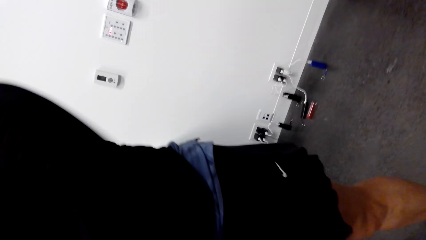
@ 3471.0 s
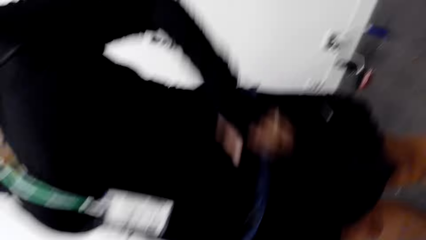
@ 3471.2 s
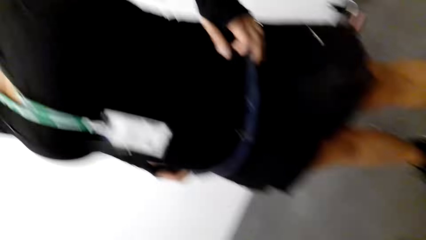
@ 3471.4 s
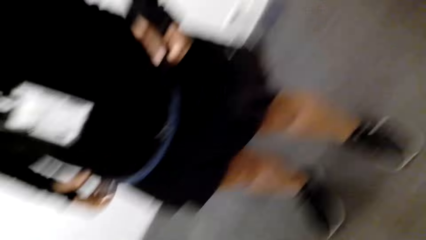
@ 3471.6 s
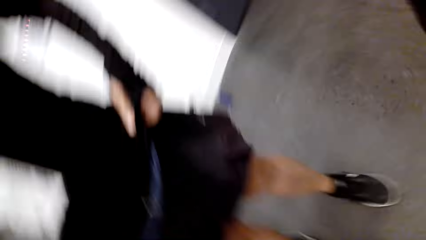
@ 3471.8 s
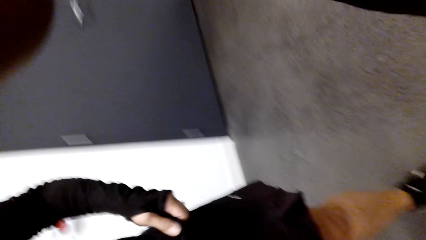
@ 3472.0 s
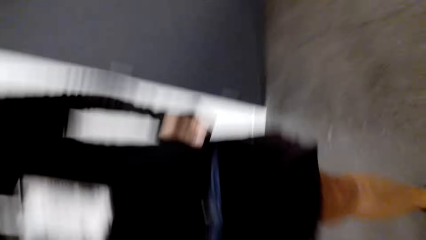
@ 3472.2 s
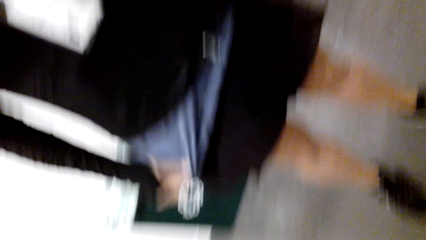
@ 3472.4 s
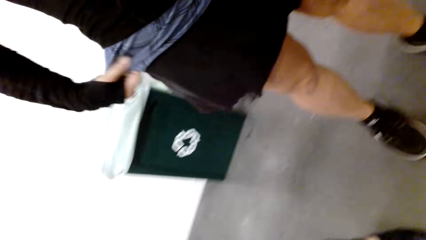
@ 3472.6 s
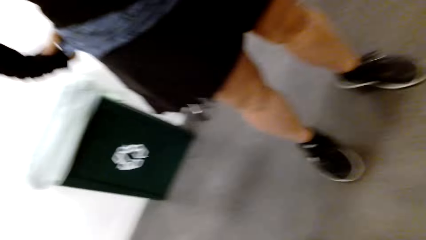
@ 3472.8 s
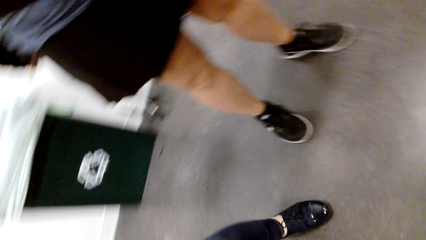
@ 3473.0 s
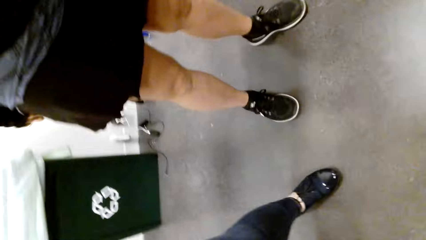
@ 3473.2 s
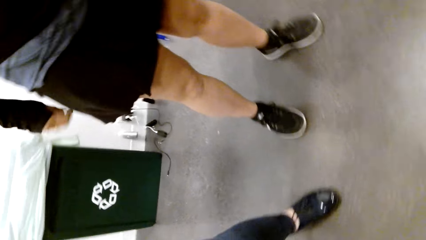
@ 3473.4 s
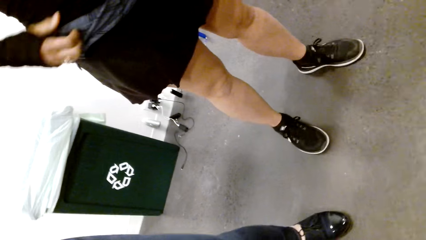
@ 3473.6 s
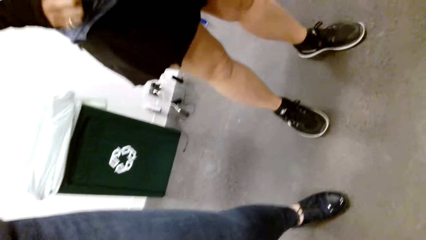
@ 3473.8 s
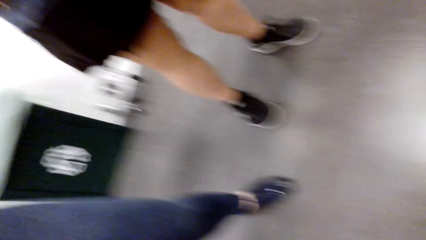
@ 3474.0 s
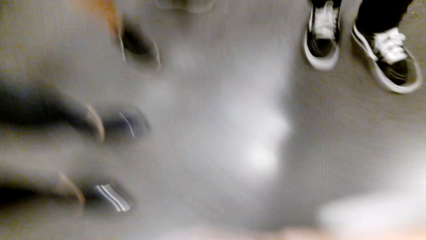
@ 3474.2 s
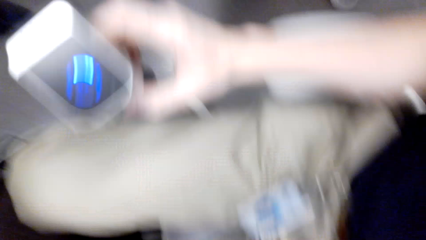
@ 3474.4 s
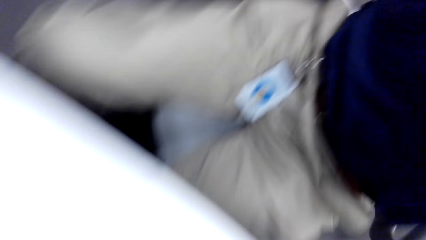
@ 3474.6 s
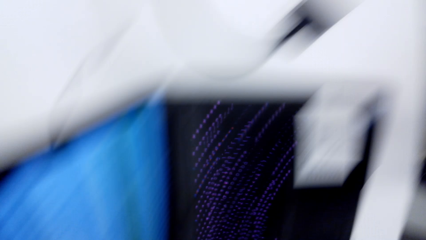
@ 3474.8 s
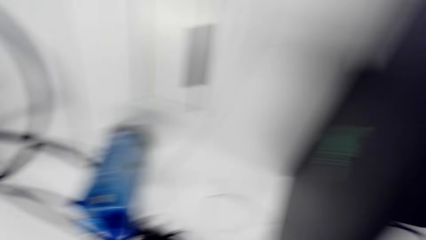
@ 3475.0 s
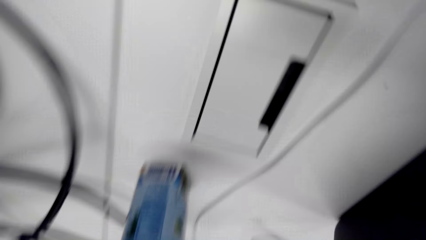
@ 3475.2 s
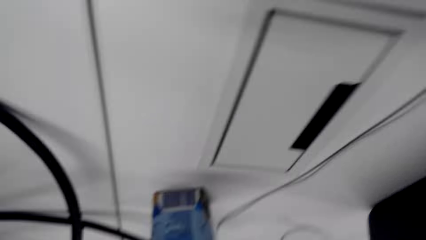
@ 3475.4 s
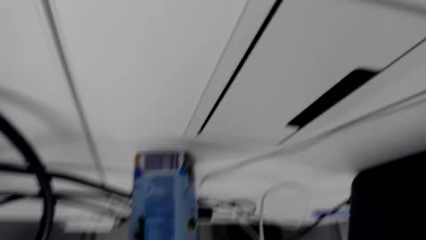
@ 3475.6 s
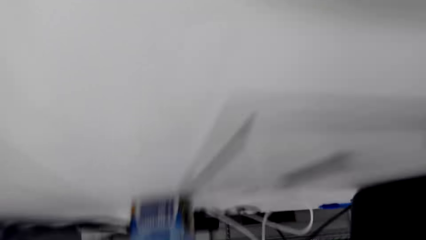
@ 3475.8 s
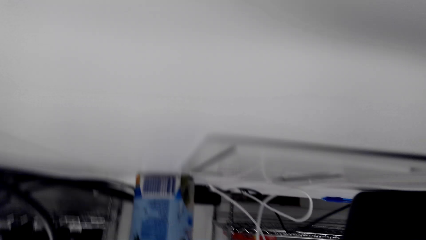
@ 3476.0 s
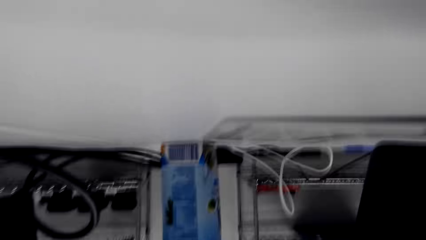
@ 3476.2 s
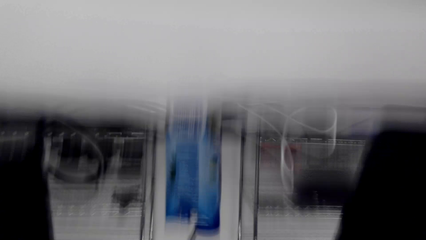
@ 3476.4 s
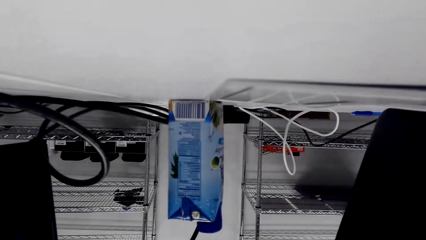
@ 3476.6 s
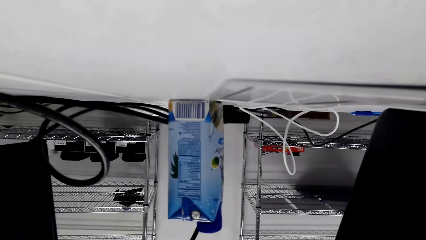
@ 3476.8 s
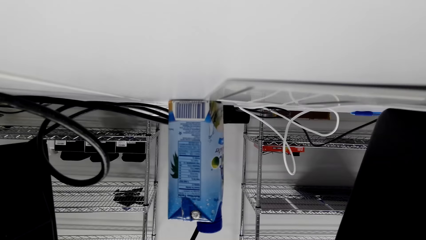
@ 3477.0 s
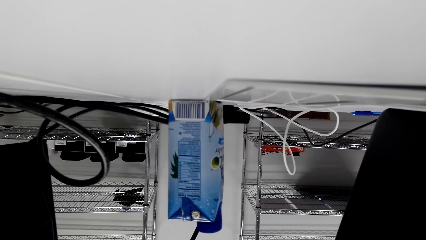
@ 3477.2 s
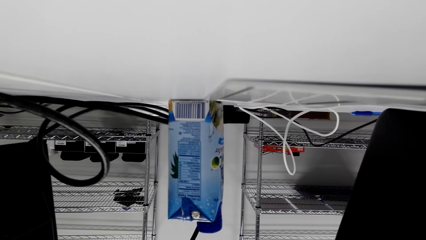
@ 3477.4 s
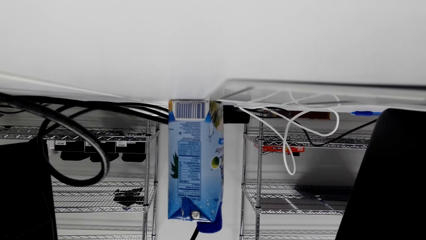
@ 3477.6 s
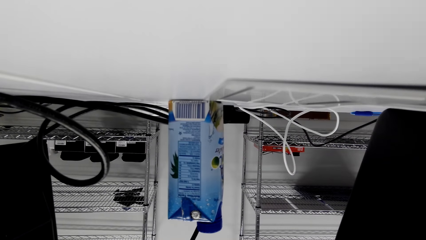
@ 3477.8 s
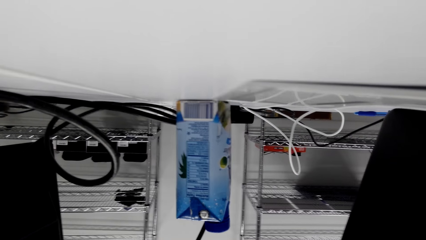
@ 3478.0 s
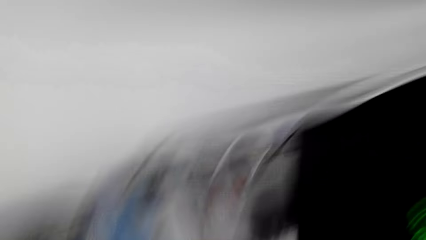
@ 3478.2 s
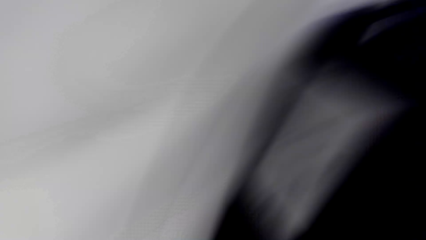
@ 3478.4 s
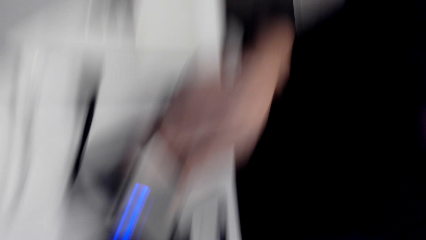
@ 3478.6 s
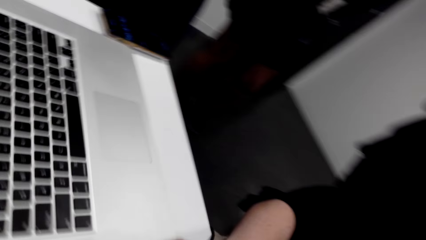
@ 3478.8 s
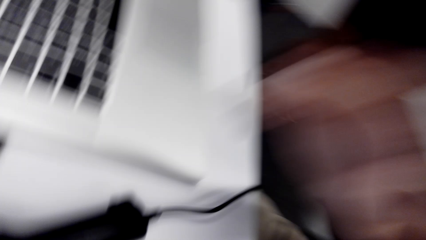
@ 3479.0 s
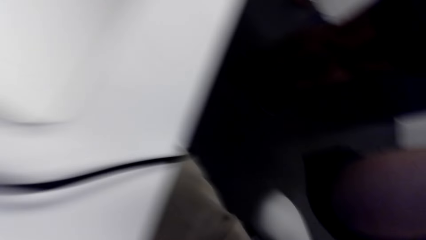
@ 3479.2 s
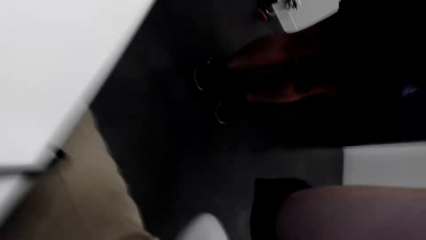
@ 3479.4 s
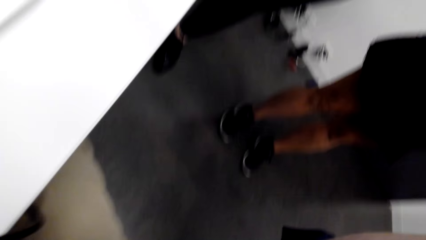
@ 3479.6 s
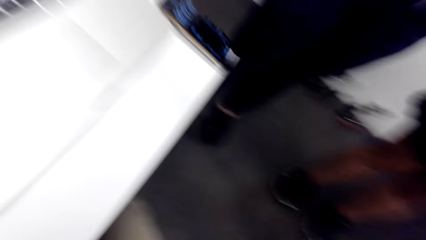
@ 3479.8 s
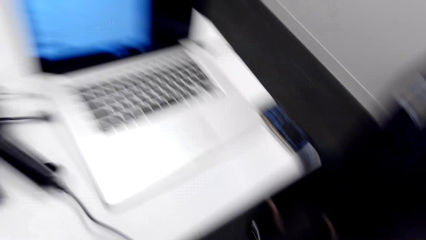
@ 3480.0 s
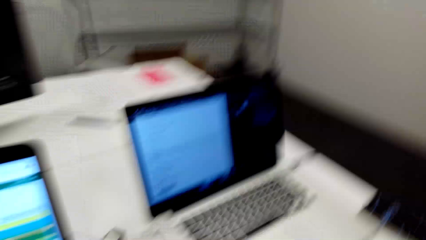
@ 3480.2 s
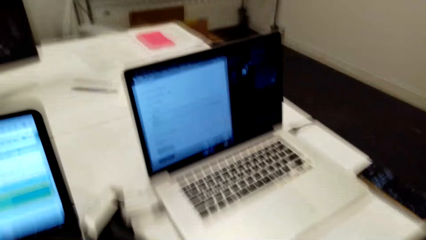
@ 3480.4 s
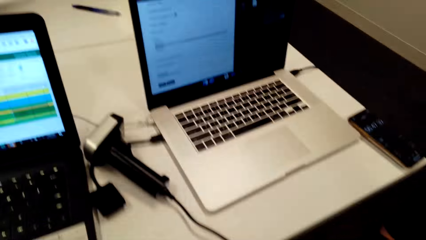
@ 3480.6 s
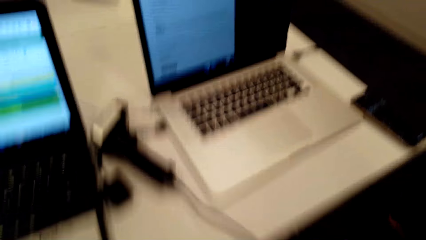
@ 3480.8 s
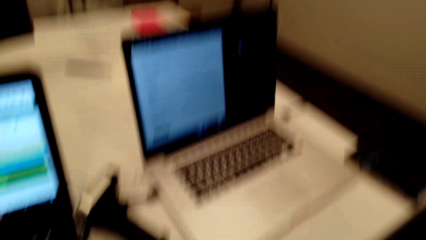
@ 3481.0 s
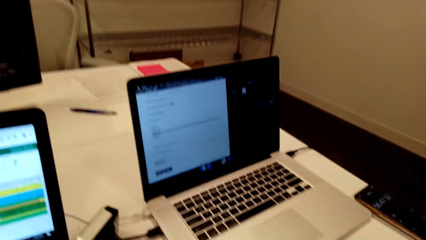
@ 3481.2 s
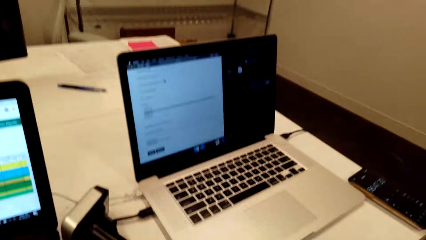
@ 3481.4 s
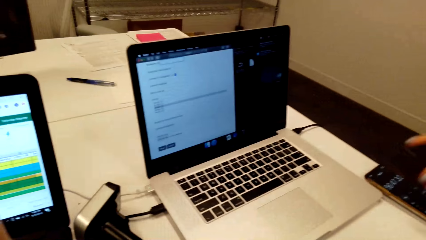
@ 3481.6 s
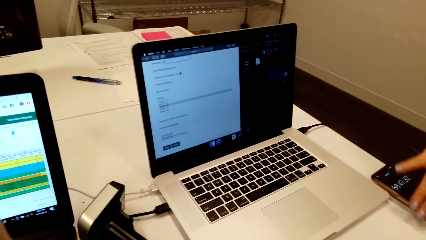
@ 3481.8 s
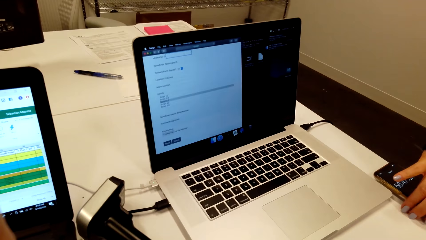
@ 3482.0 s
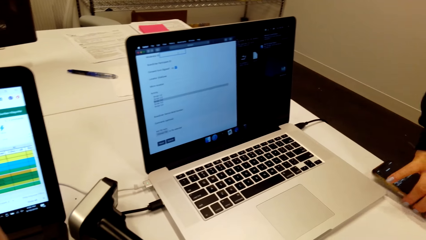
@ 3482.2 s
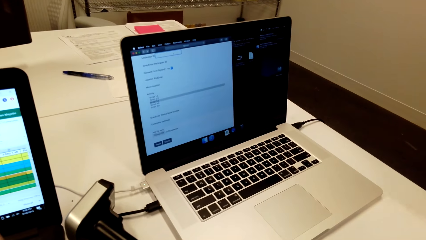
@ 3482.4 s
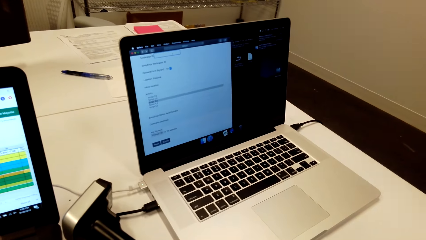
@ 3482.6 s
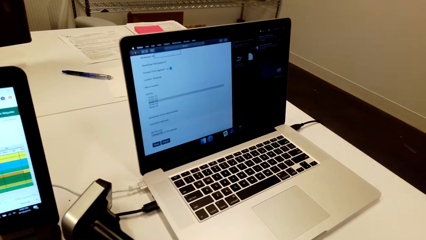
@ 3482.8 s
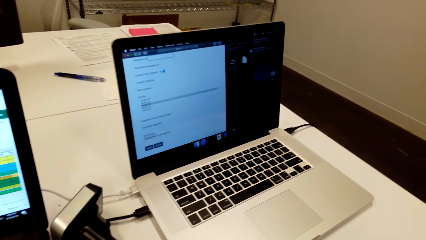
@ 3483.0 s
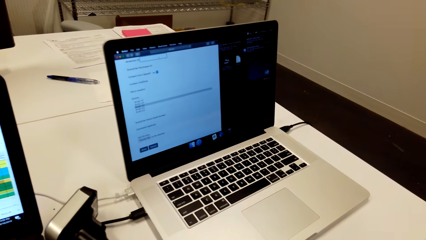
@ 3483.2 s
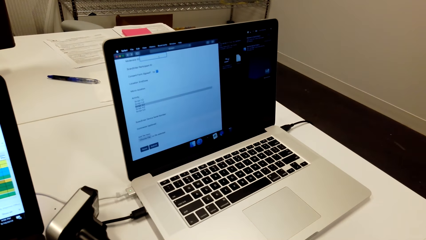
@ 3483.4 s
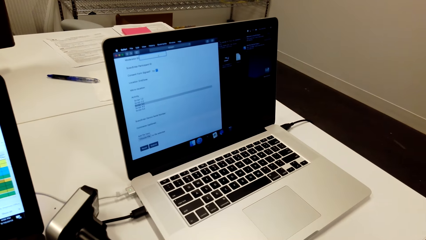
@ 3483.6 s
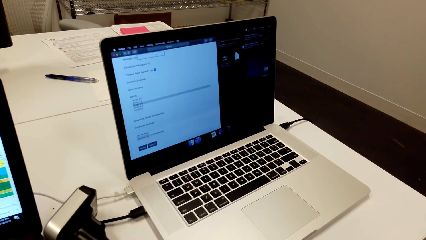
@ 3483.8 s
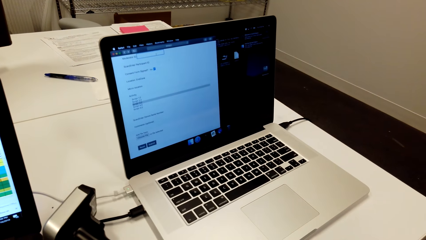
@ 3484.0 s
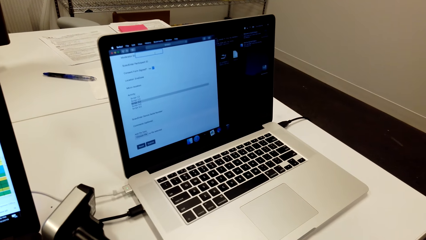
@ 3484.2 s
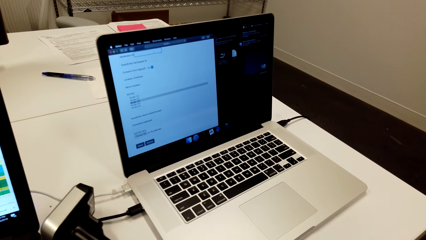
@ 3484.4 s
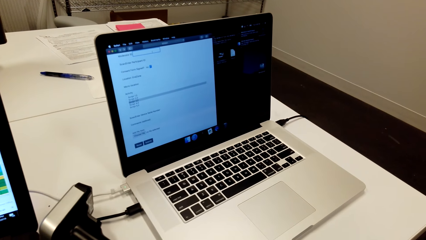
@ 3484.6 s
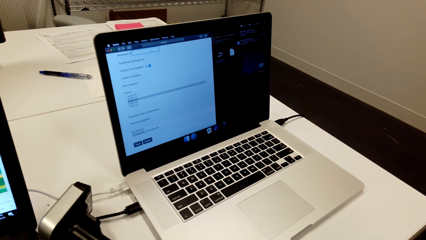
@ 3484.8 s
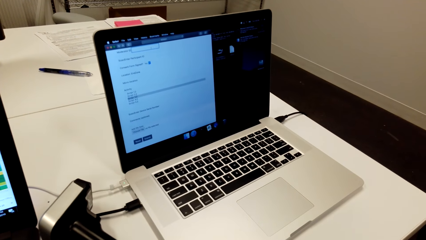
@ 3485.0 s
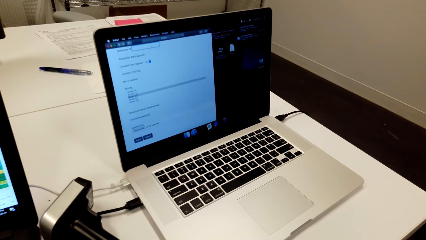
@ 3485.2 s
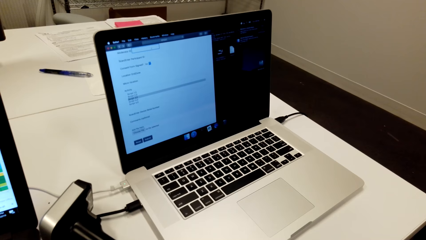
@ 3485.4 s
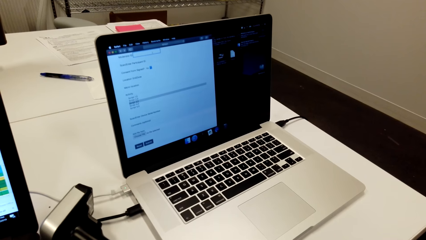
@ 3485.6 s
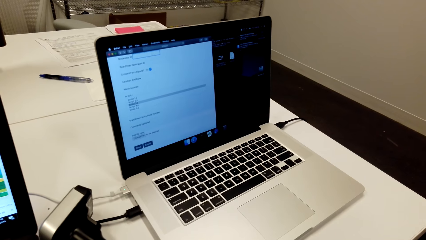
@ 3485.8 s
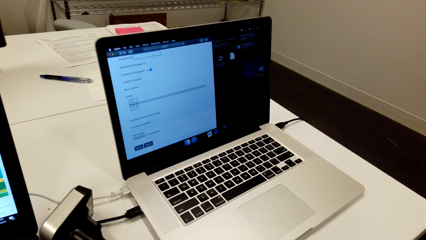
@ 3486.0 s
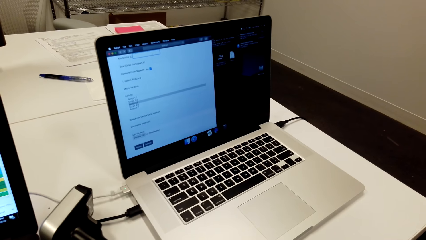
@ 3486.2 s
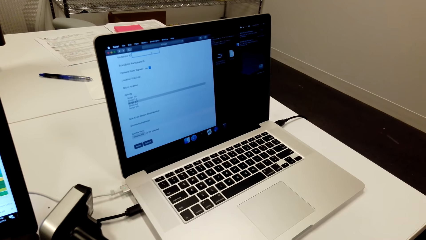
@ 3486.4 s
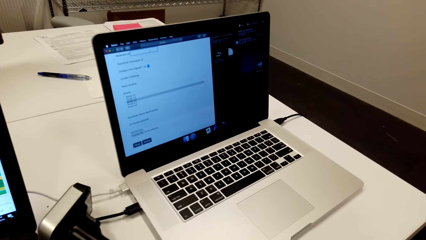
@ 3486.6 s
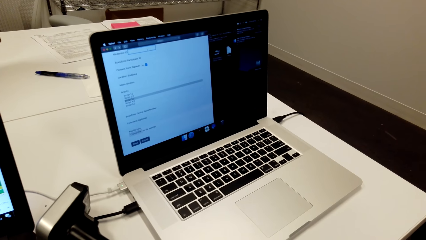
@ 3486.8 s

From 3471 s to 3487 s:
The camera wearer looks at the shoes. They look around. They look at the rack. They look at the laptops. A person picks up the phone from the table.
